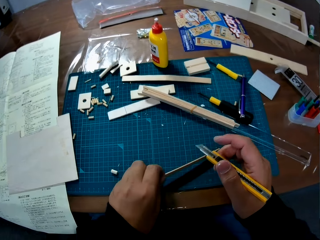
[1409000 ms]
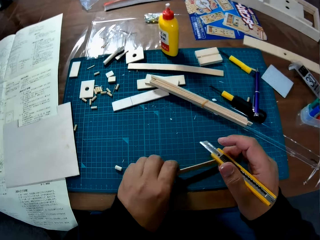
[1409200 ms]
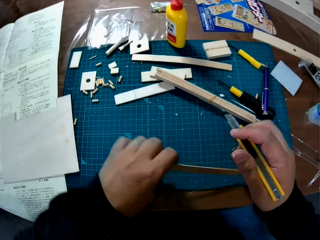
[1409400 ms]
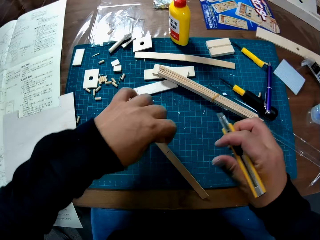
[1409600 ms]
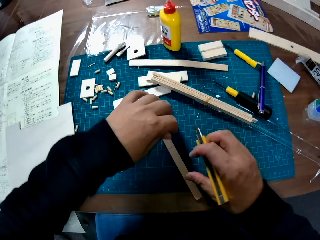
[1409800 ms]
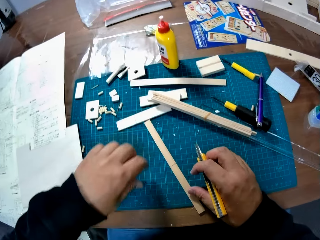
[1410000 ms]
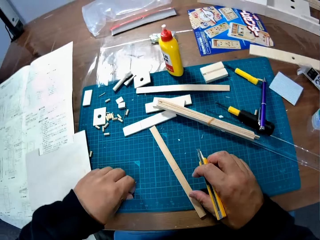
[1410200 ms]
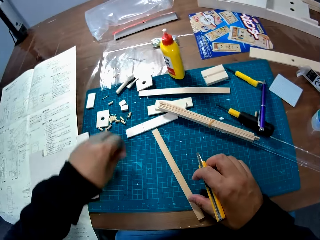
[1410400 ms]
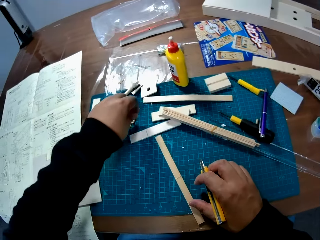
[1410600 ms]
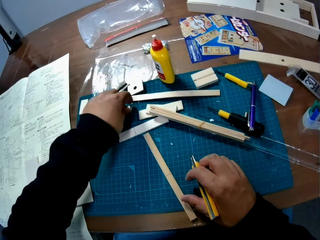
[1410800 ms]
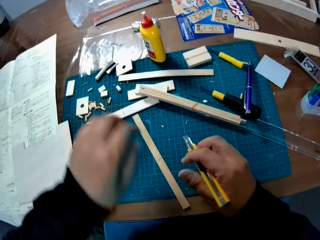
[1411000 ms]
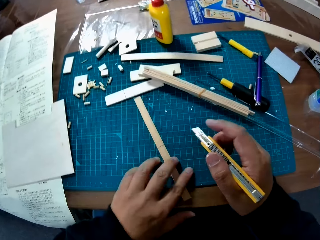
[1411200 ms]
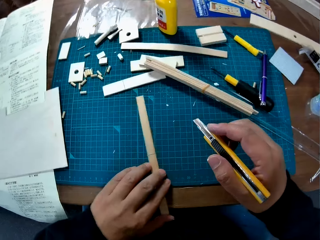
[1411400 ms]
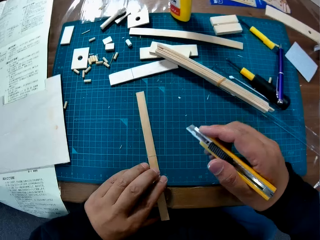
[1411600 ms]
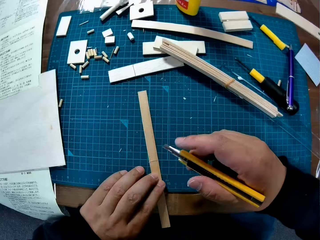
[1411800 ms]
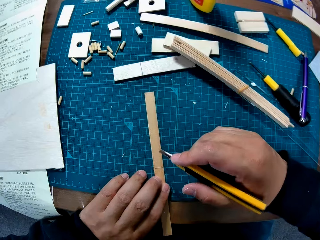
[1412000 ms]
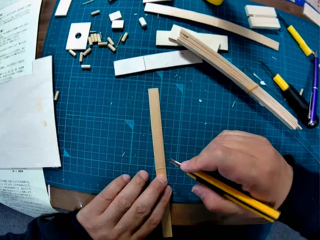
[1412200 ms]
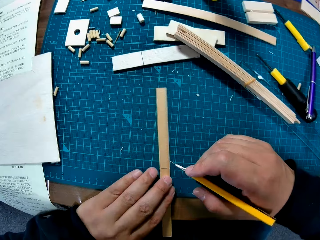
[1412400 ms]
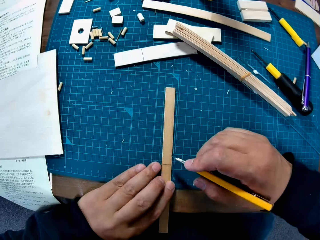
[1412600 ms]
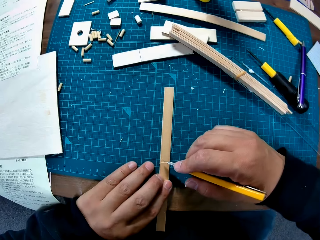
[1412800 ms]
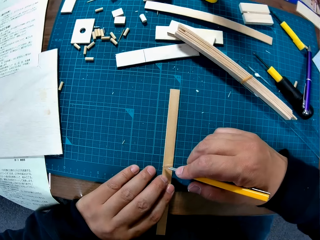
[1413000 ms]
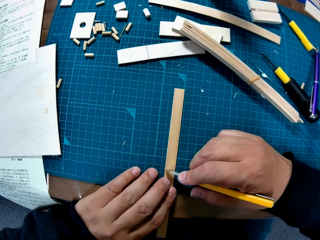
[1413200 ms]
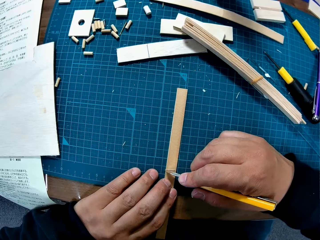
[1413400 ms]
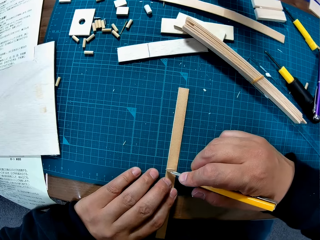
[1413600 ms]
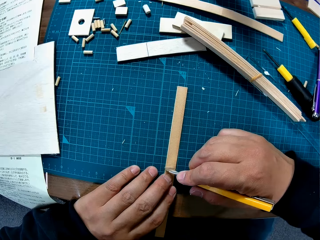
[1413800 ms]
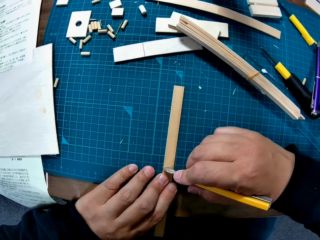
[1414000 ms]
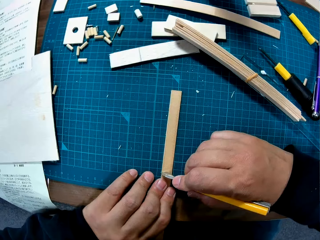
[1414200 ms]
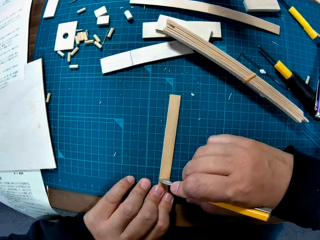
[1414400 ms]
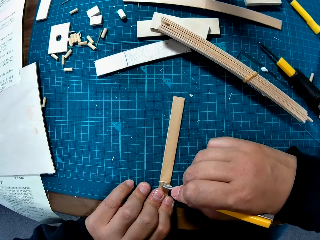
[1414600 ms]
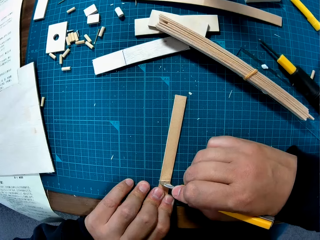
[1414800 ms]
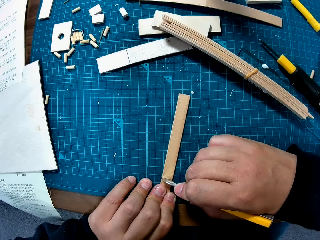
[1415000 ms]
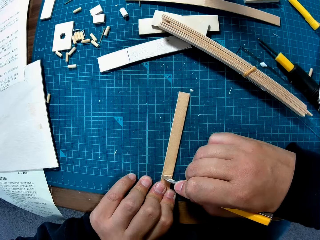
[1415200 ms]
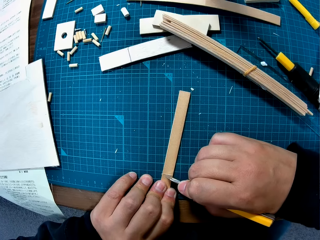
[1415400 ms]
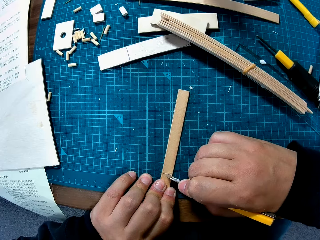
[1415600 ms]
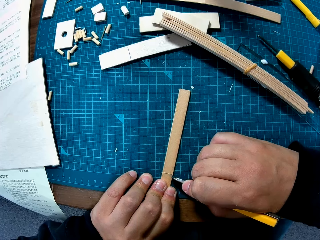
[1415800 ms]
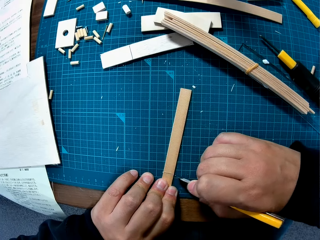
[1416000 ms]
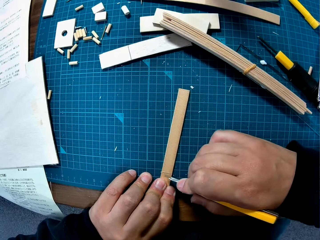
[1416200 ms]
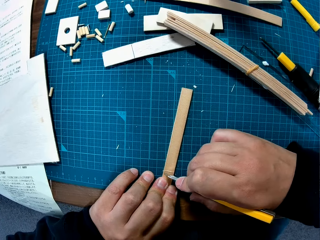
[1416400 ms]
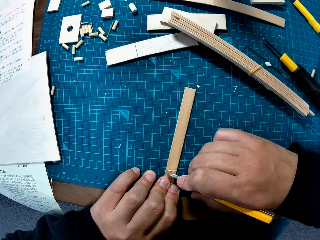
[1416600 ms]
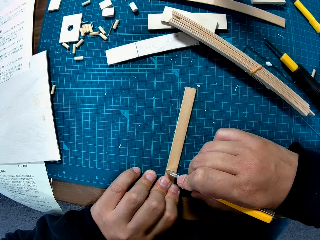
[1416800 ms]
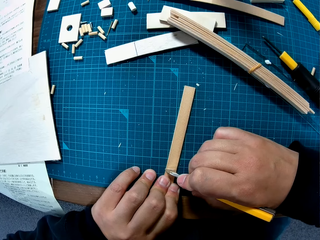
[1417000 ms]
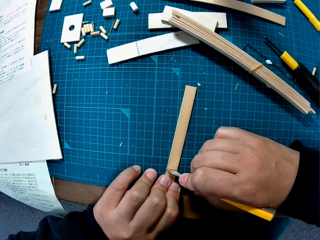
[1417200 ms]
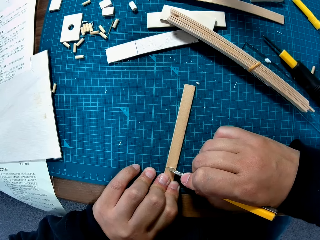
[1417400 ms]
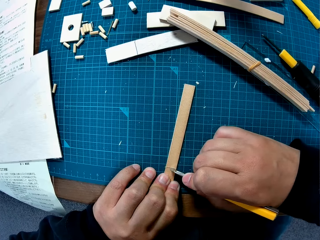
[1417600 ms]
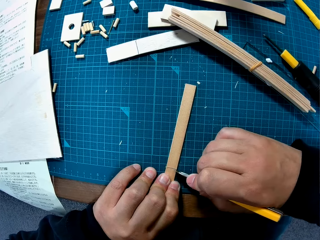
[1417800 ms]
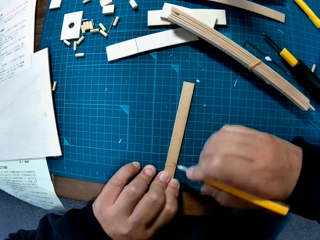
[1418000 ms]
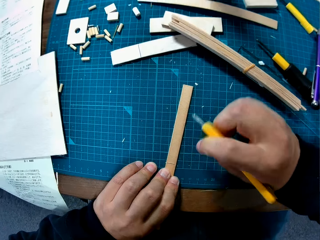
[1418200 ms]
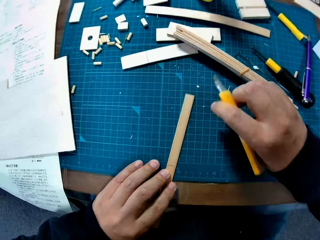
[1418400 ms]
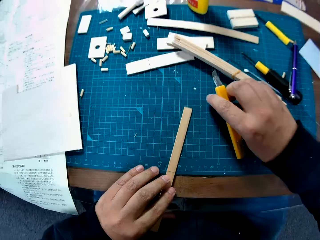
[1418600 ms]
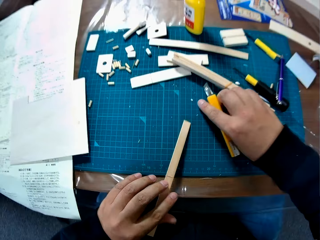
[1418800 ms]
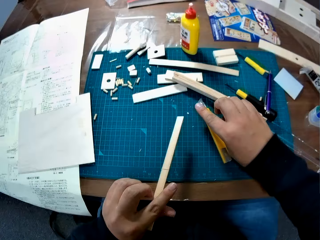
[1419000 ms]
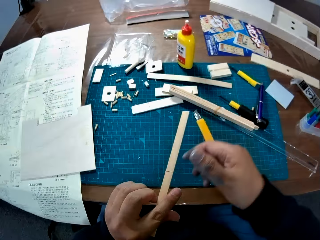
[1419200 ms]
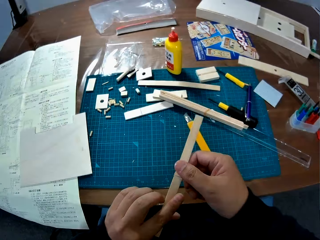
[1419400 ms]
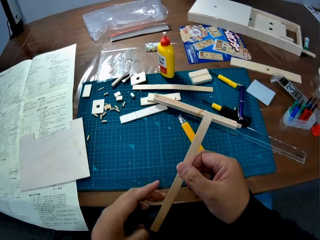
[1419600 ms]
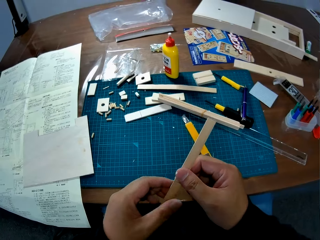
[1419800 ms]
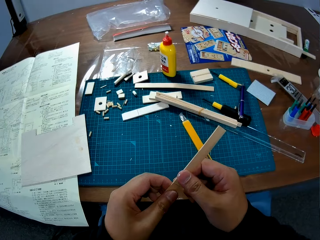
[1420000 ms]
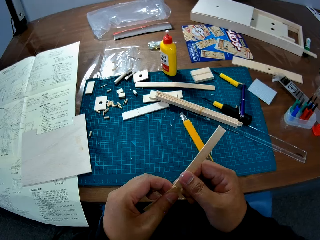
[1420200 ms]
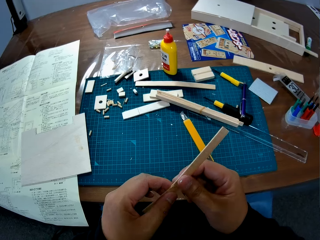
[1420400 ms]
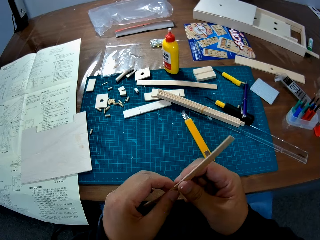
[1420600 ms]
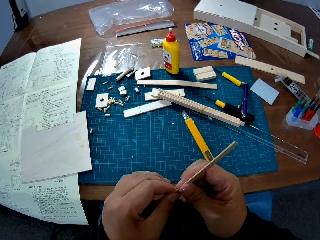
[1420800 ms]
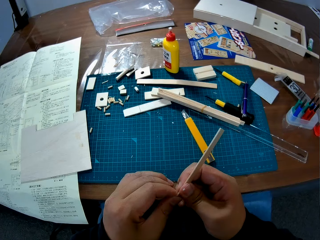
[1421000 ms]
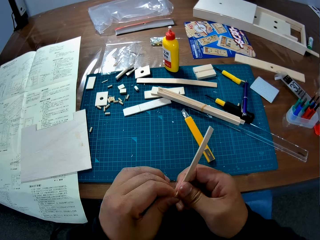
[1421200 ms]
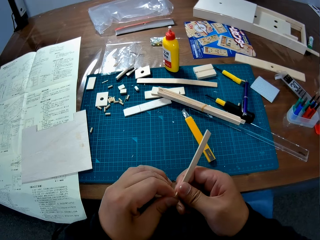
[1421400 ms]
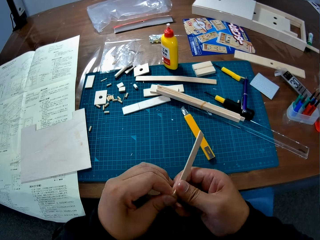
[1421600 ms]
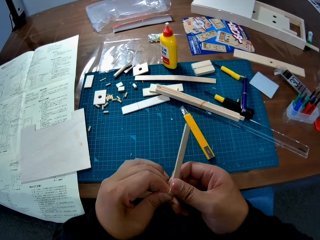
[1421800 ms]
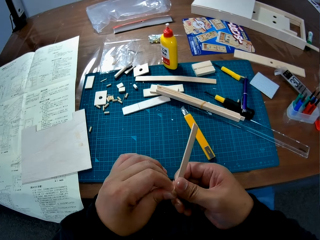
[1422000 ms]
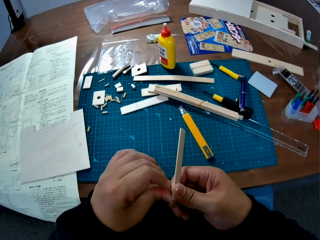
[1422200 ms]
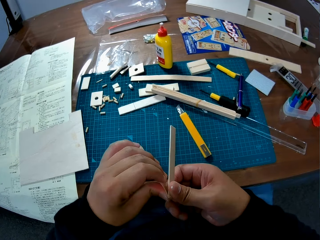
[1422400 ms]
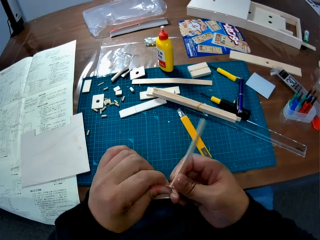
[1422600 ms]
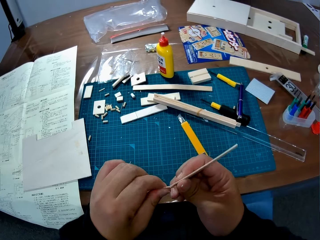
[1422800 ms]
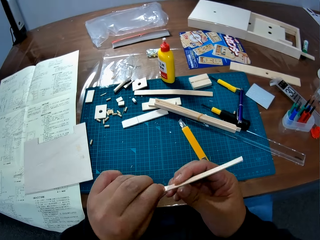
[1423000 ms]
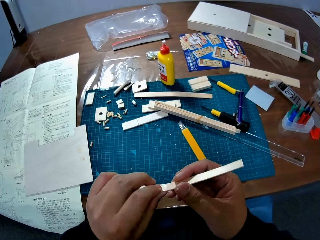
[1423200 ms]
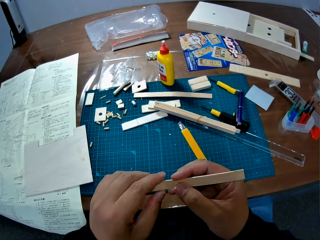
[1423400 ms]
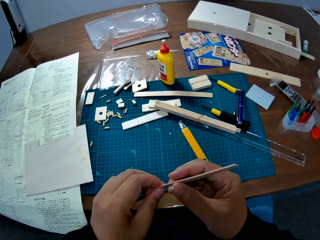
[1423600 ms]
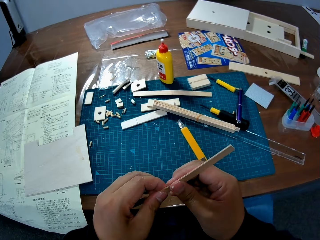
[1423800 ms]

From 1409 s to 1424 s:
The camera wearer sets the piece of wood or modeling piece on the table with her left hand. She picks the modeling piece, puts the modeling piece on a cutting mat, and drags the modeling piece on the cutting mat. She cuts the piece of wood with the cutter knife in her right hand. She drops the cutter knife on the table with her right hand. She picks up the piece of wood from the table with her left hand. She holds the piece of wood with her two hands. She breaks the piece of wood into two with her two hands.

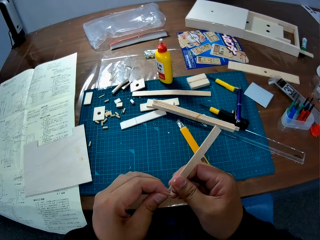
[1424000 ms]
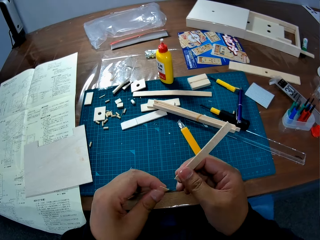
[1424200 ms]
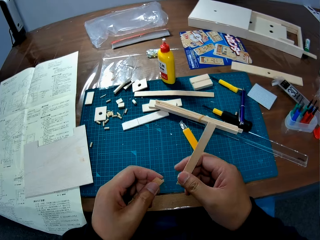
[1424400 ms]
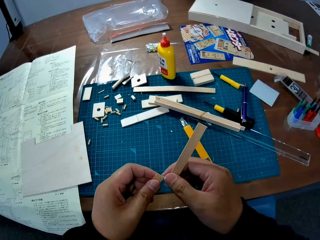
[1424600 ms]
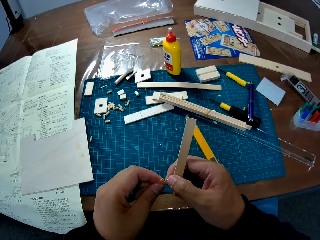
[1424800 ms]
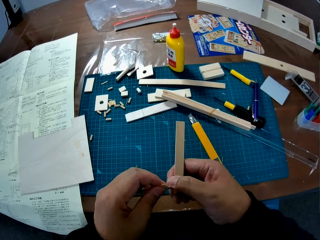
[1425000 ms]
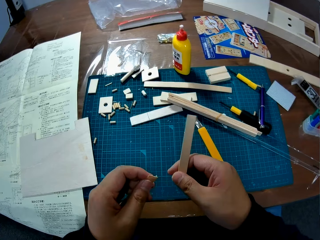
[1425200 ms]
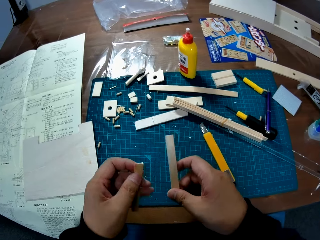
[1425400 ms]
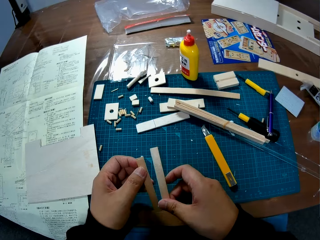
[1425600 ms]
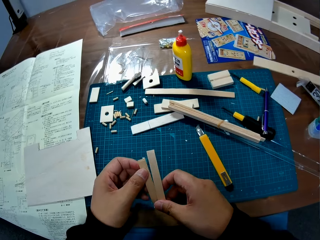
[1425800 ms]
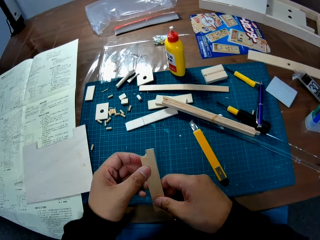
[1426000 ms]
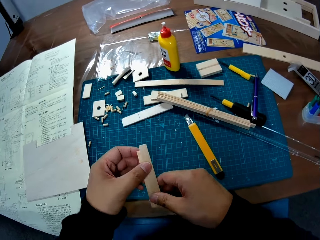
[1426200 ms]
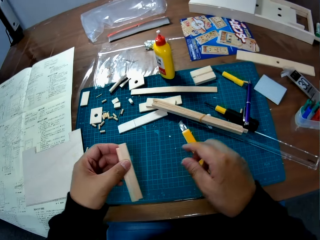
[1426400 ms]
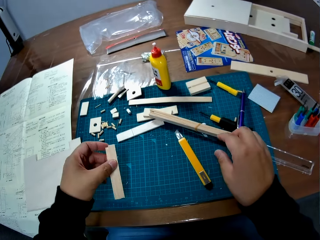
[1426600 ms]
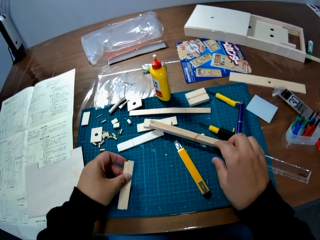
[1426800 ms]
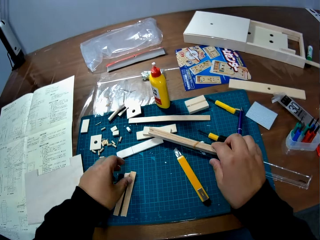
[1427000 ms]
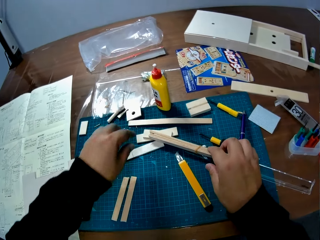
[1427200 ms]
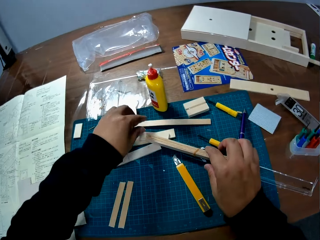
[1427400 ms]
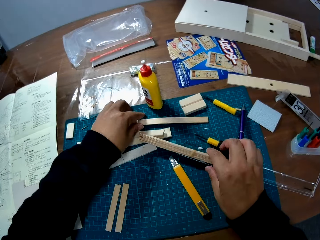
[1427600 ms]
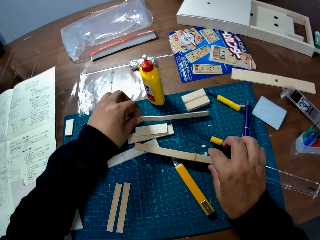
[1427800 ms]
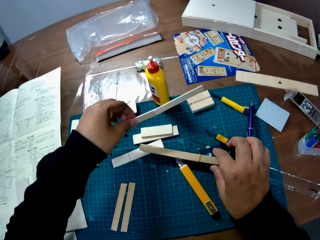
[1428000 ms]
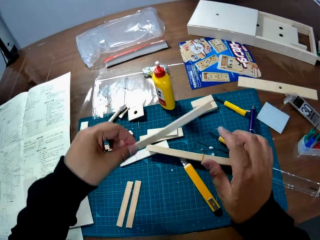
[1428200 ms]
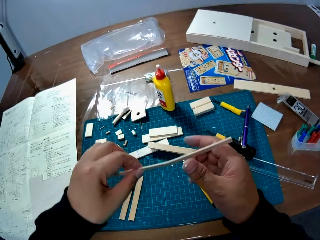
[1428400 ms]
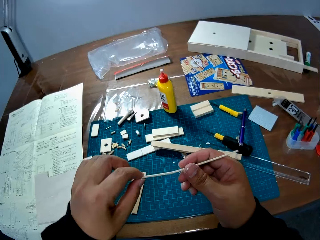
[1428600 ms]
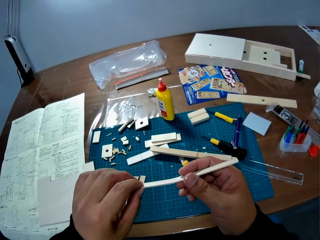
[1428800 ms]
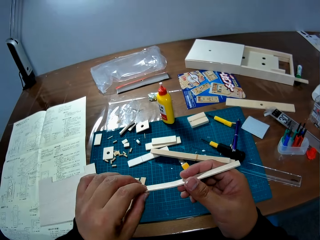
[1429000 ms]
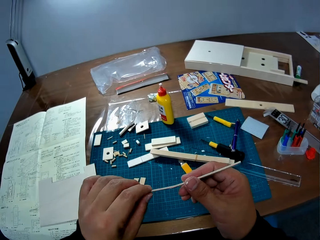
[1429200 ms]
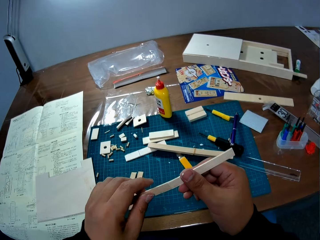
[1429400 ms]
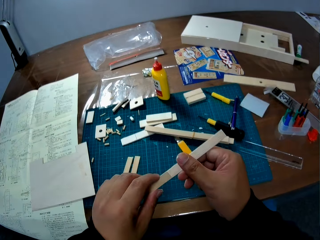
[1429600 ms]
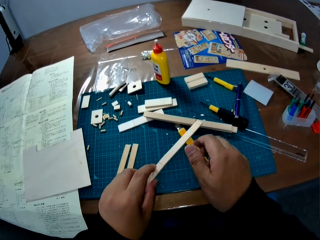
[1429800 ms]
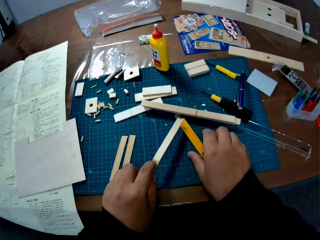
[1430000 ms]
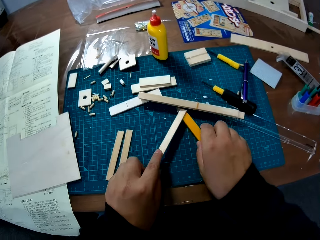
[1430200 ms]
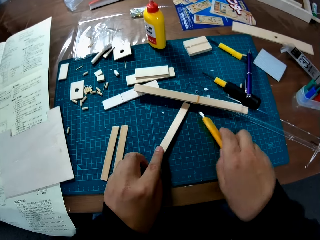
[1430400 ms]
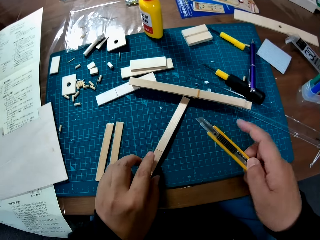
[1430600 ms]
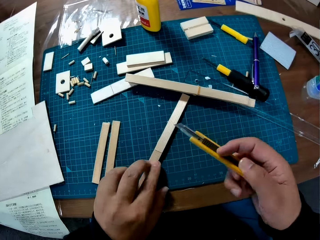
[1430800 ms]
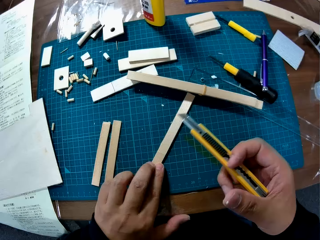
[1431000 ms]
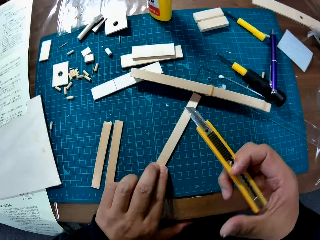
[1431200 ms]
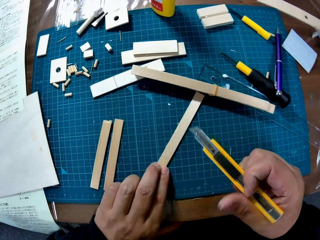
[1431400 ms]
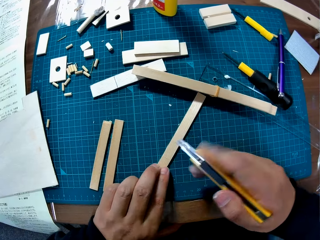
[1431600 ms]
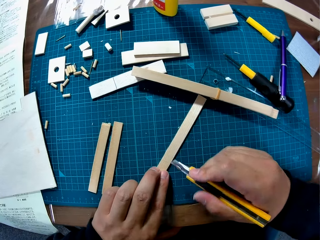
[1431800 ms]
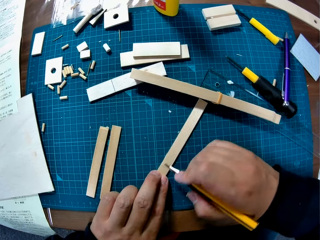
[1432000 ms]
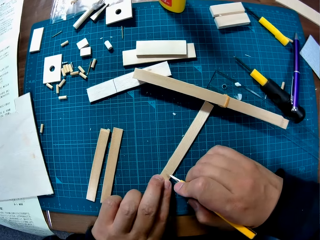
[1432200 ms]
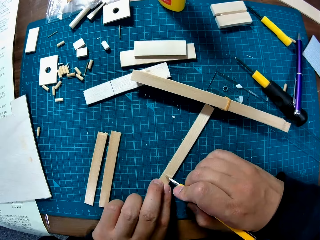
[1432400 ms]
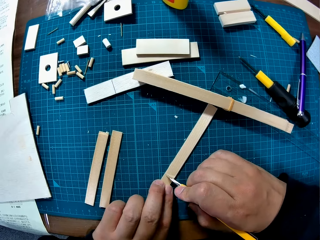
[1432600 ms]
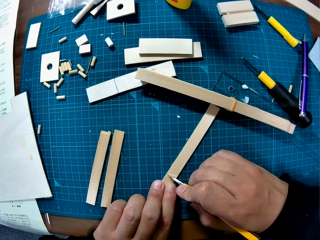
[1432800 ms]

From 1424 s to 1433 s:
The camera wearer drops the wood on the table with her left hand. She picks up another piece of wood from the table with her left hand. She holds the piece of wood with her two hands. She picks up the cutter knife from the table with her right hand and drops the wood on the table with her left hand.
